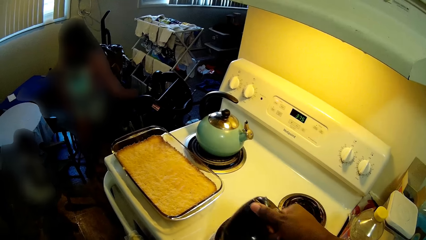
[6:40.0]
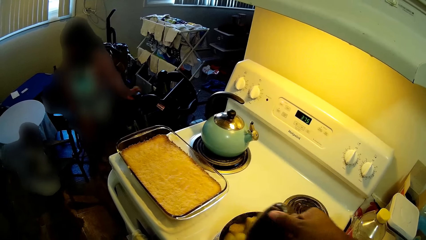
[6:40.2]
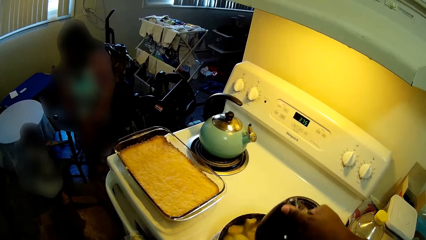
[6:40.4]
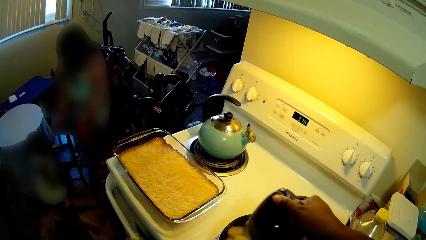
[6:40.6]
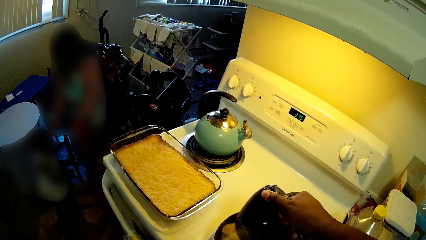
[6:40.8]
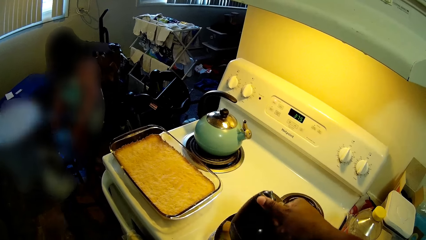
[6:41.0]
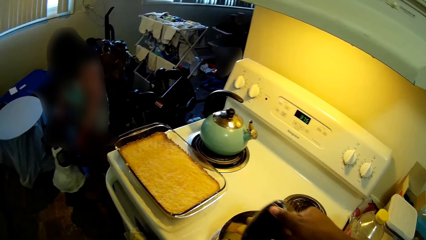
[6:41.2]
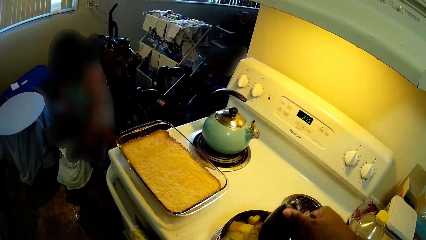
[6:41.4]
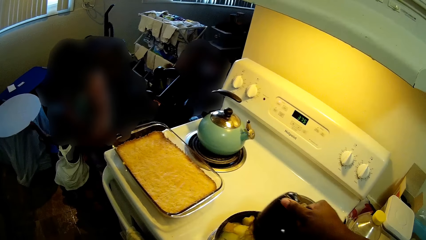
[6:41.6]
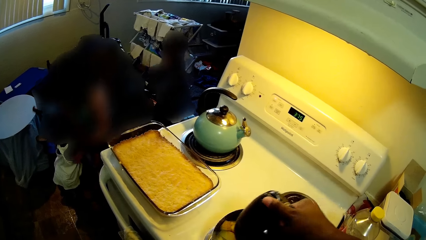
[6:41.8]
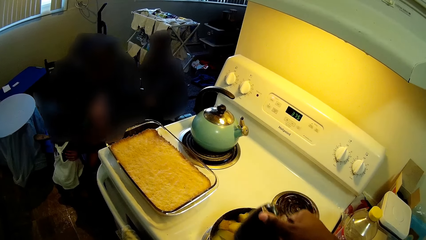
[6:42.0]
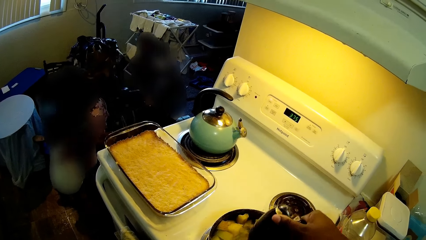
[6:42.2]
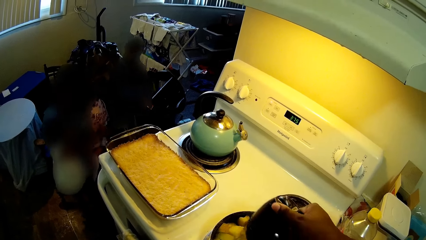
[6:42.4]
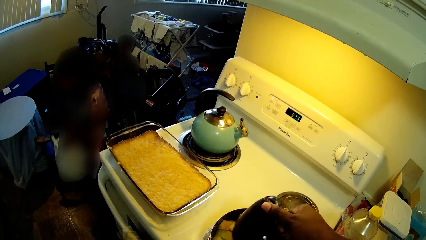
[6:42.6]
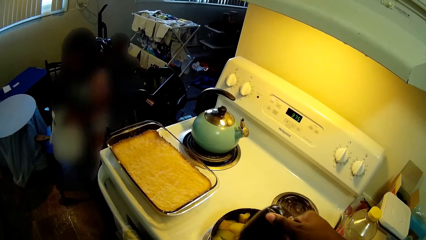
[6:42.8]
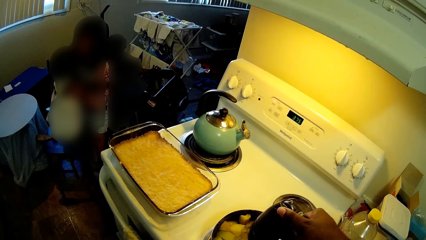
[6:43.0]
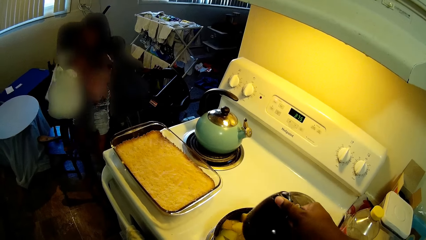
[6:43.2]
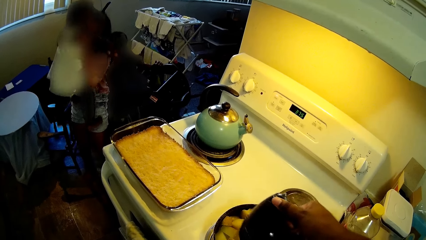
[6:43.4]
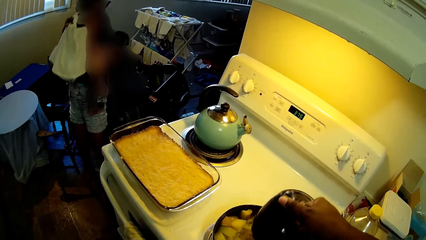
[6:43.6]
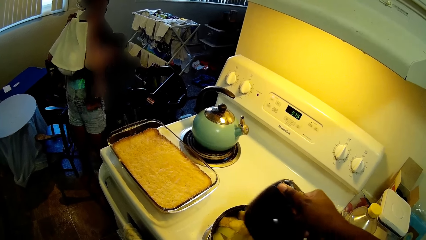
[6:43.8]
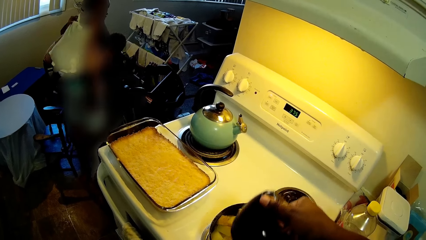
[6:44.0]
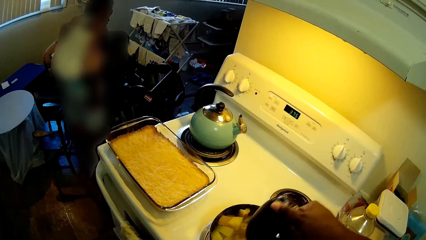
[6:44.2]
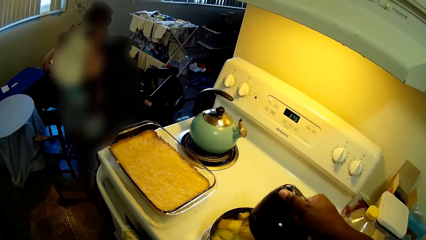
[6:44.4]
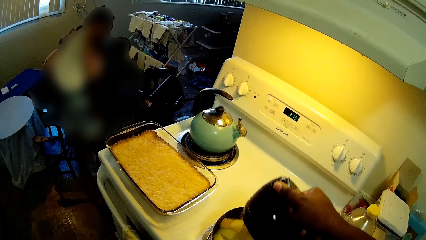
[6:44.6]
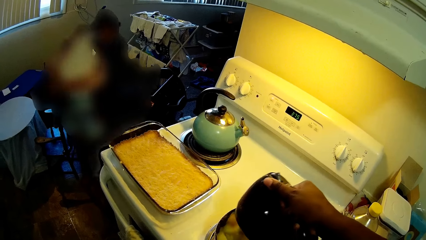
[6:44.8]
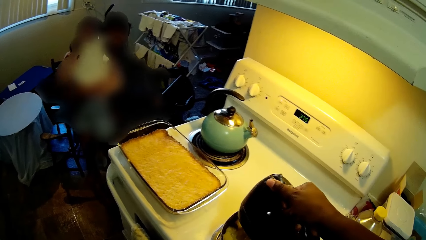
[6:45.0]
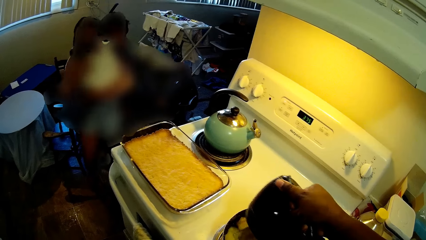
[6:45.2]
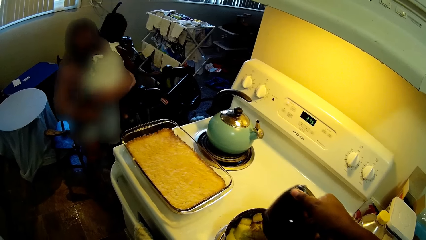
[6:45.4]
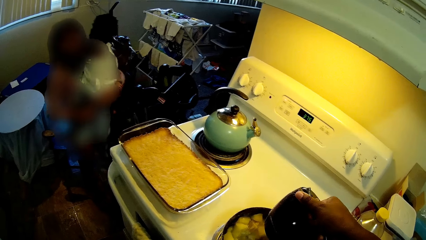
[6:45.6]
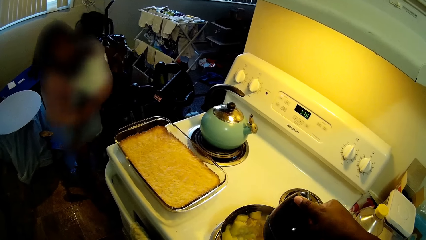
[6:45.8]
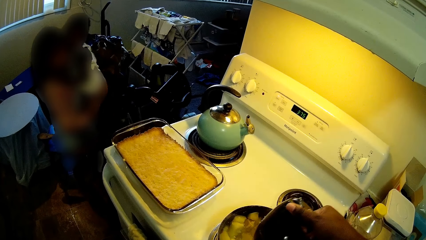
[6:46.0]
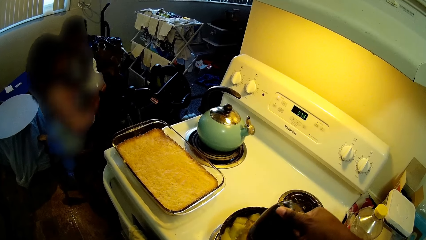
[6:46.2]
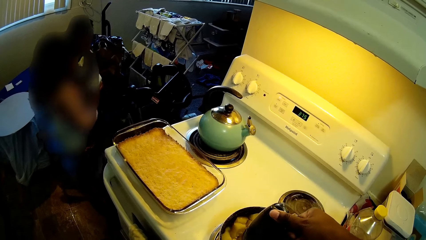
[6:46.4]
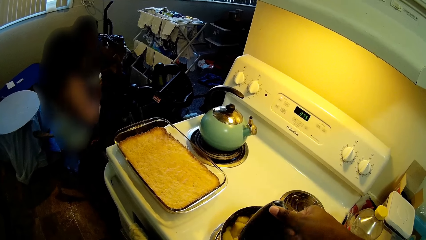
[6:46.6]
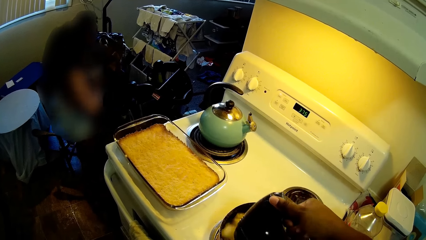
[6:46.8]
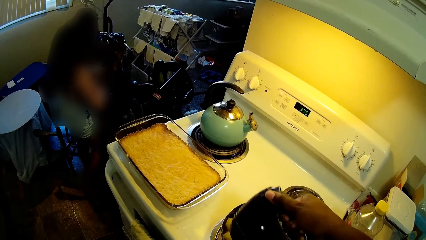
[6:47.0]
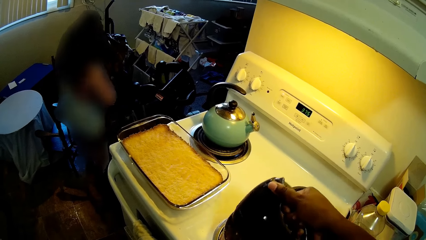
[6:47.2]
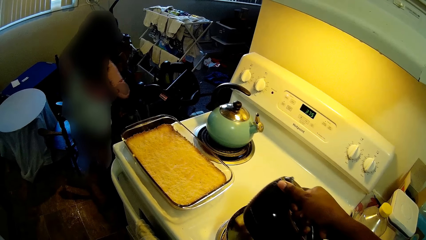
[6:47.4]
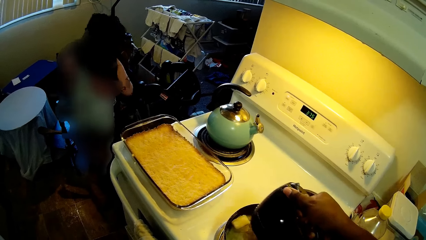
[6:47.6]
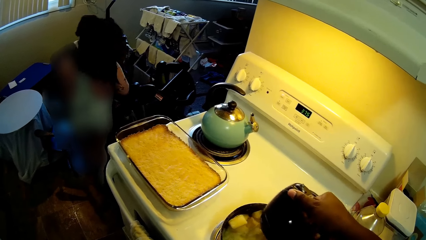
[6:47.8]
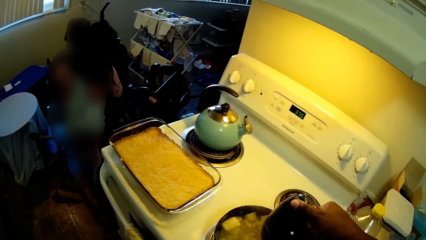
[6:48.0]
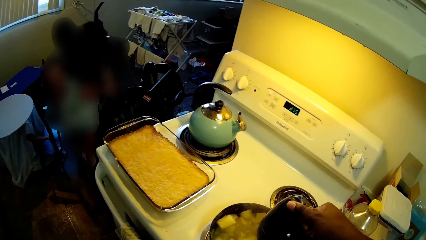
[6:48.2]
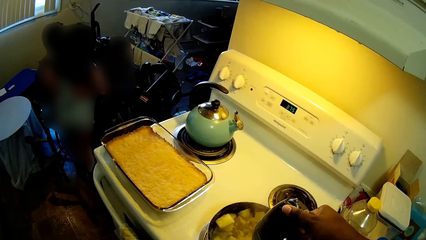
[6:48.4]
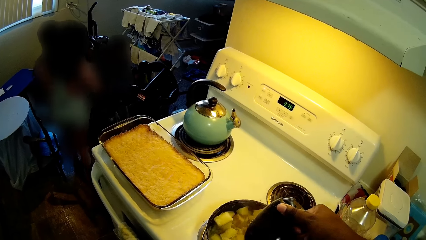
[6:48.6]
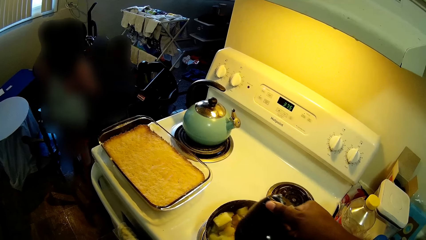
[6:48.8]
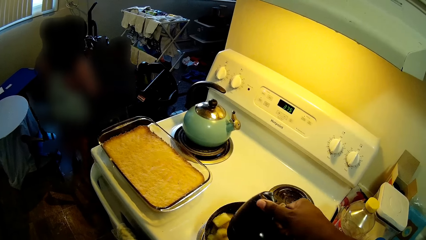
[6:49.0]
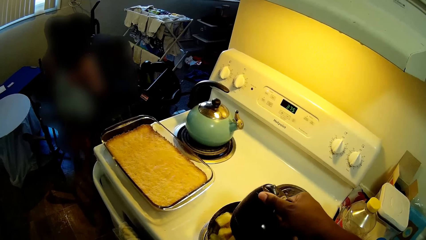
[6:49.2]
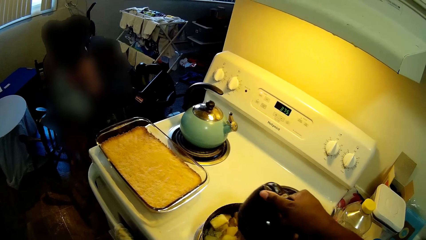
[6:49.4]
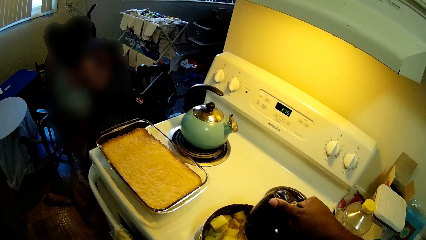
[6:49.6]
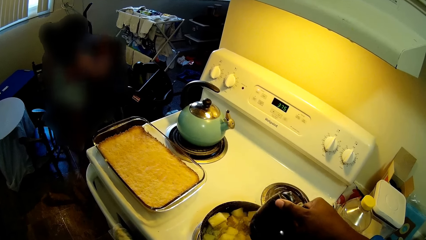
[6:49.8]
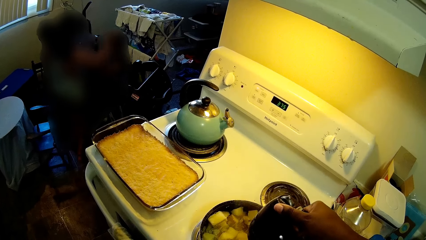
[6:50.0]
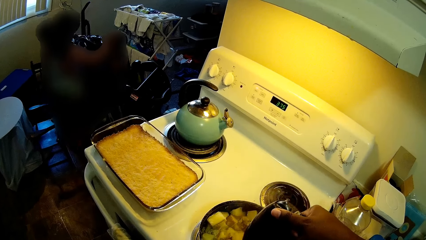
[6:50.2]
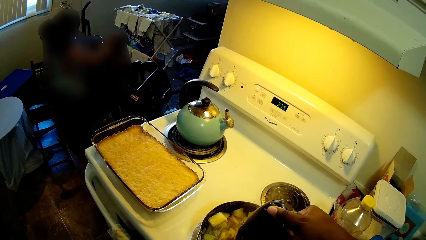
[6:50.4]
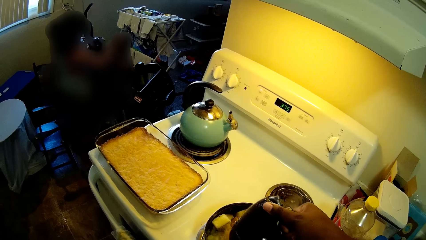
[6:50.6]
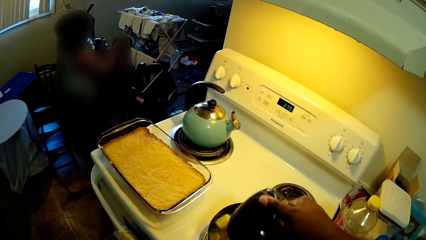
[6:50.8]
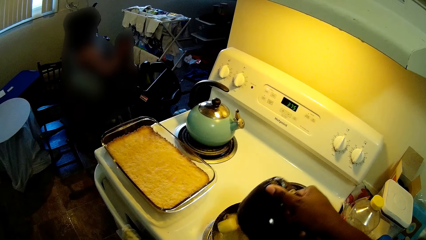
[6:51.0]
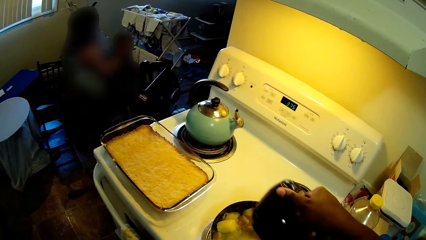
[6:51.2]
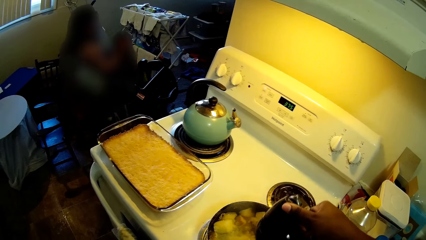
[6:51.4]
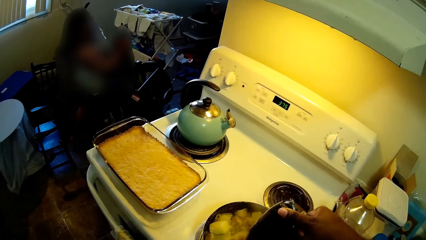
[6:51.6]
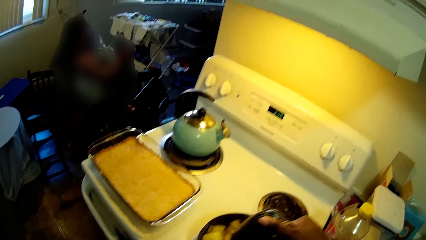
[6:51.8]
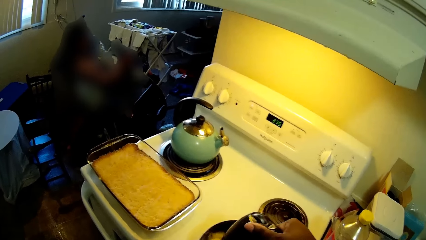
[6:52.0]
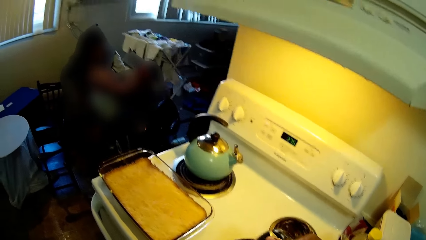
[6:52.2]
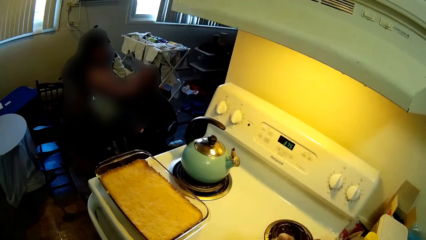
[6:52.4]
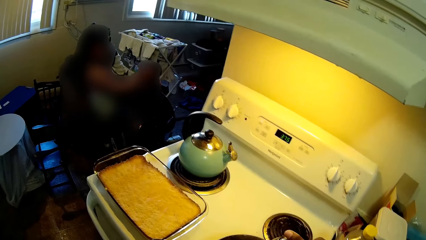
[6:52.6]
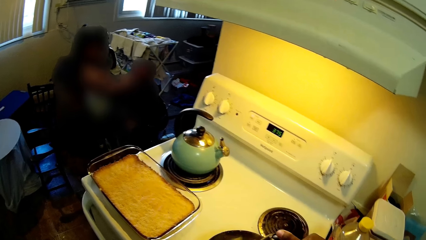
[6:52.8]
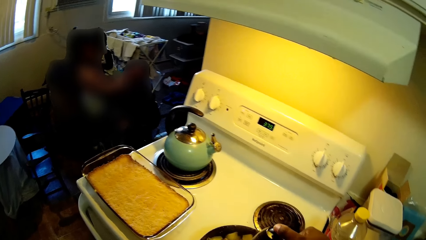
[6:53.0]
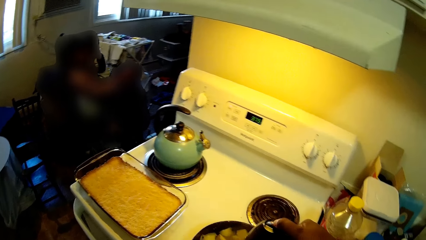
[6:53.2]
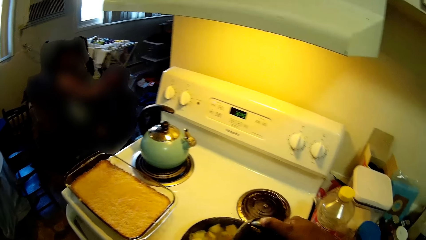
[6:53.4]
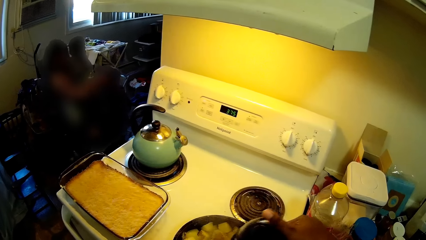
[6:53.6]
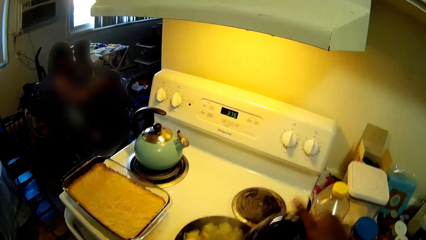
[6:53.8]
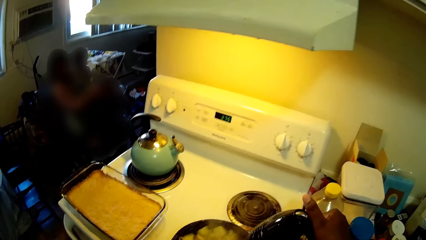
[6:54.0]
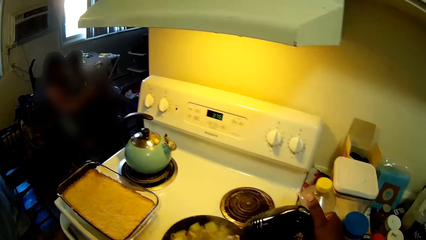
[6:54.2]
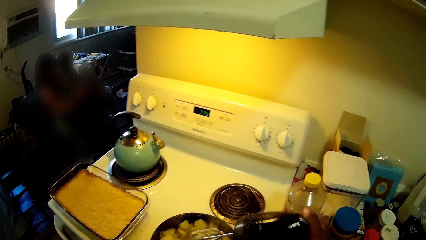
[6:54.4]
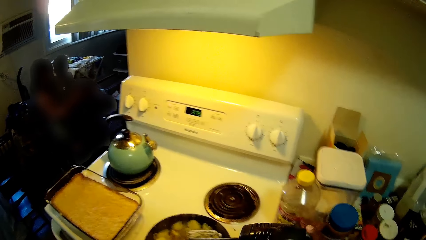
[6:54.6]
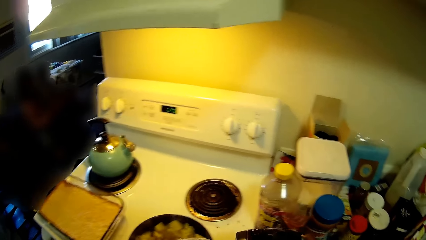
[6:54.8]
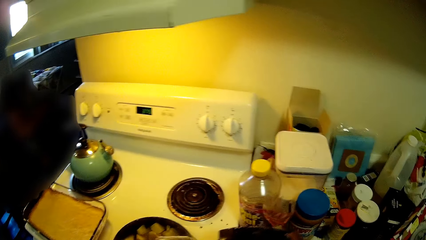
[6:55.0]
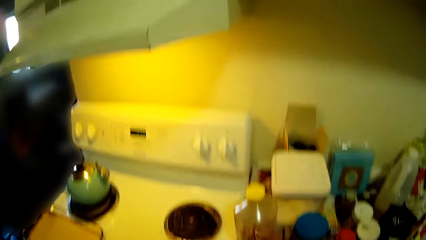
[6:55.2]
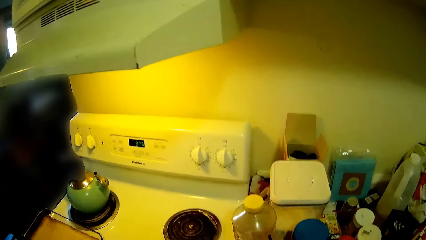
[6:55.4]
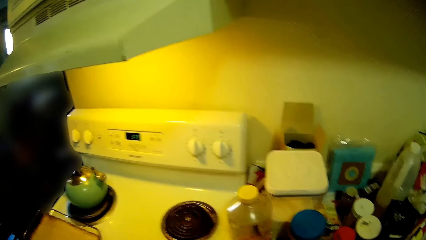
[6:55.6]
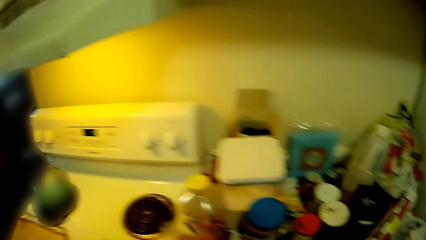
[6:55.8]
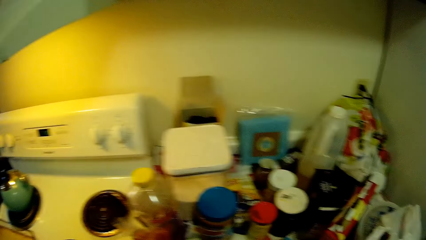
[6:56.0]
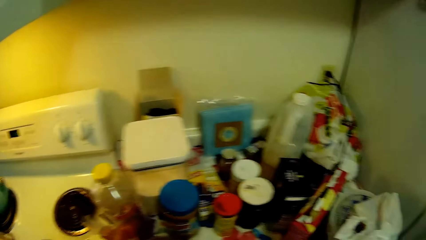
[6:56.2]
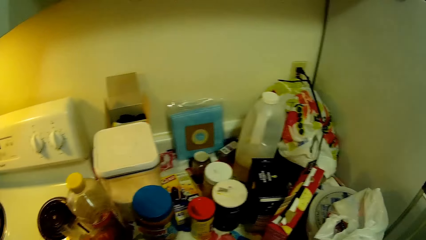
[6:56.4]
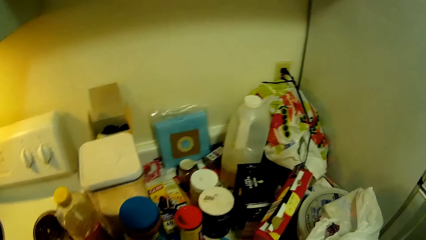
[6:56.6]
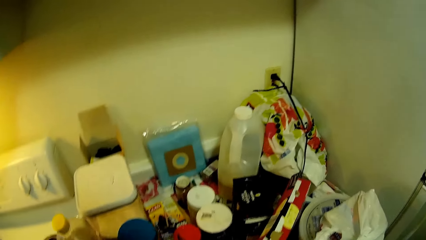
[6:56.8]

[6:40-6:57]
The child carries the other child with both hands.
